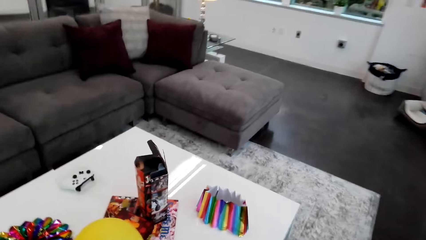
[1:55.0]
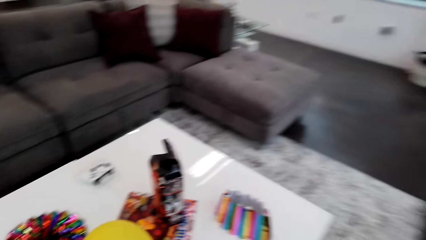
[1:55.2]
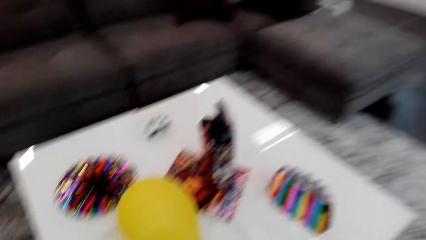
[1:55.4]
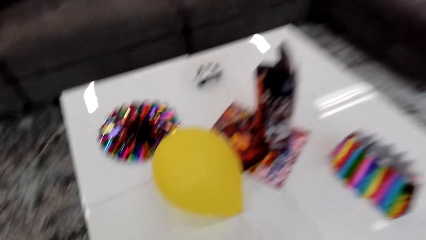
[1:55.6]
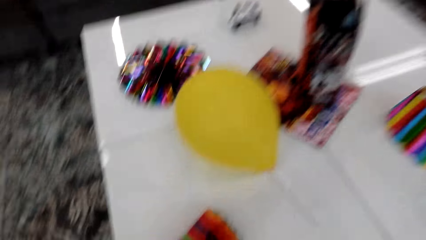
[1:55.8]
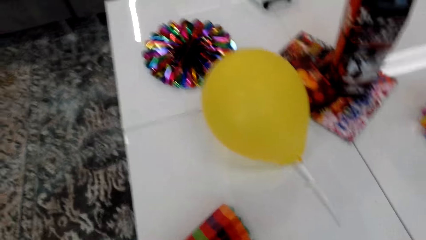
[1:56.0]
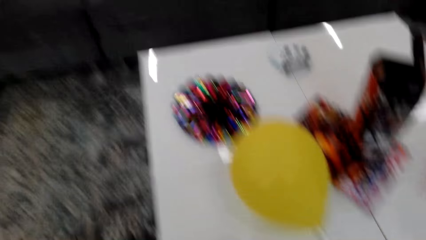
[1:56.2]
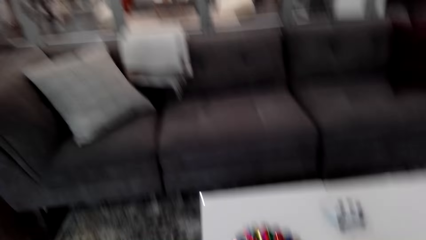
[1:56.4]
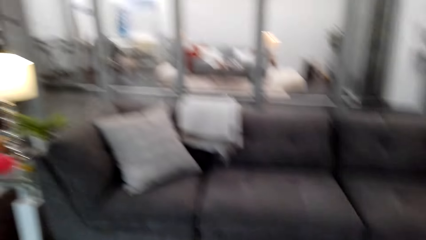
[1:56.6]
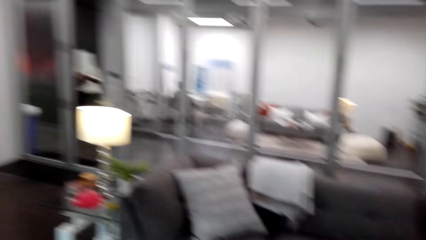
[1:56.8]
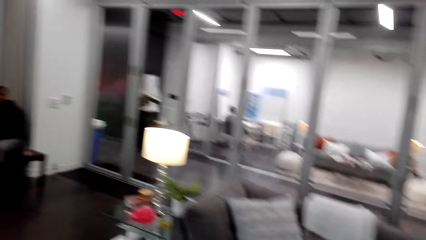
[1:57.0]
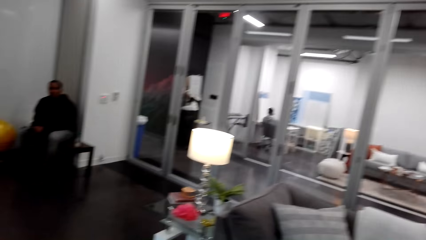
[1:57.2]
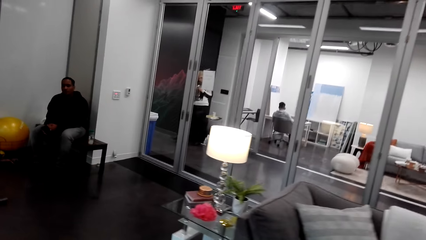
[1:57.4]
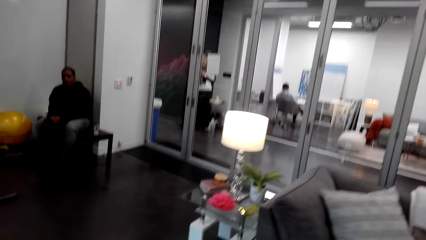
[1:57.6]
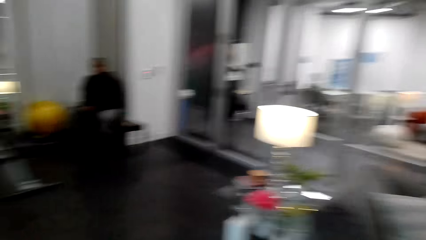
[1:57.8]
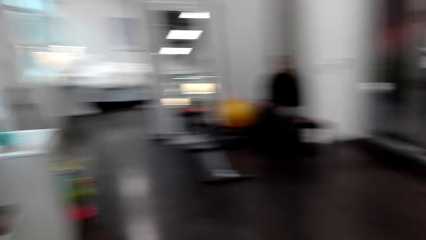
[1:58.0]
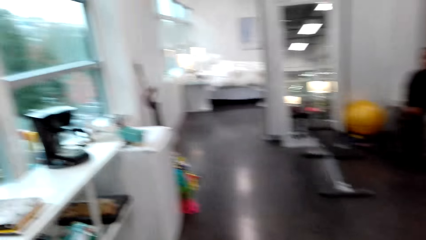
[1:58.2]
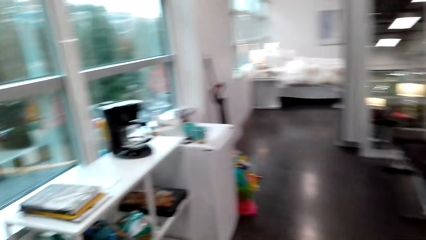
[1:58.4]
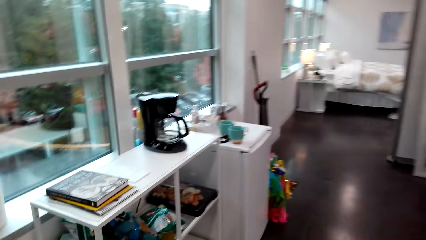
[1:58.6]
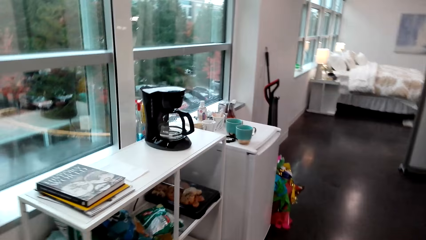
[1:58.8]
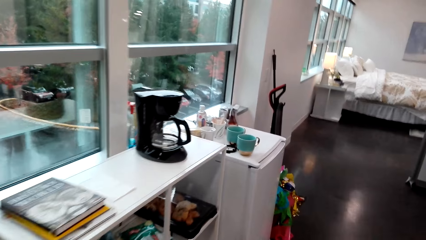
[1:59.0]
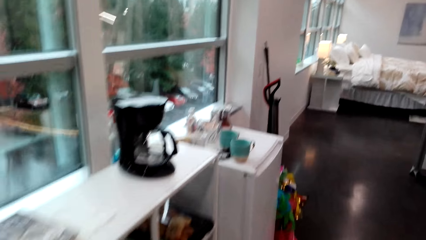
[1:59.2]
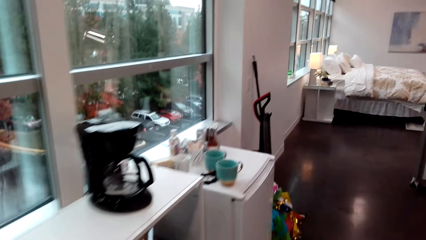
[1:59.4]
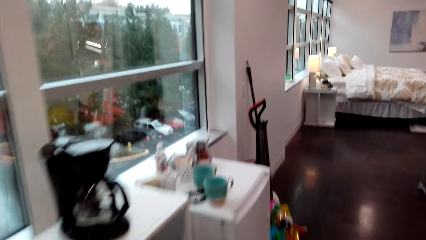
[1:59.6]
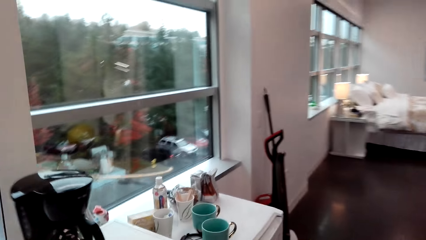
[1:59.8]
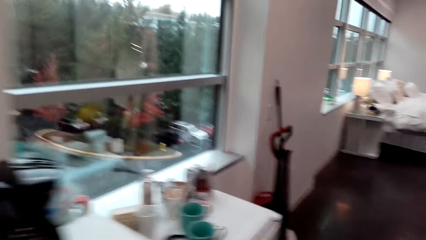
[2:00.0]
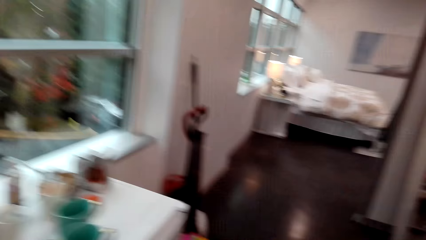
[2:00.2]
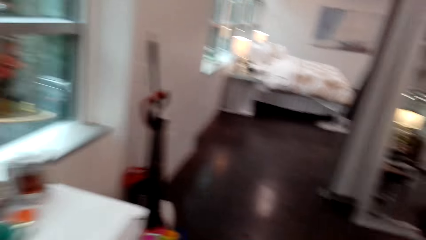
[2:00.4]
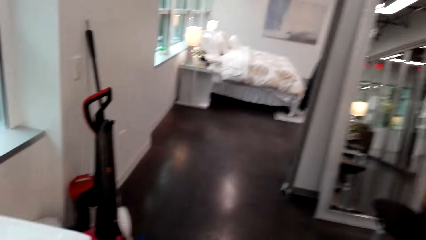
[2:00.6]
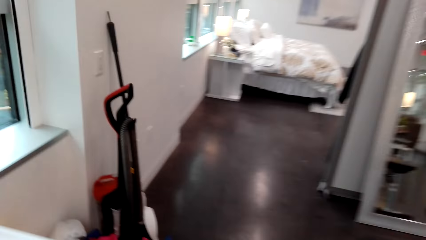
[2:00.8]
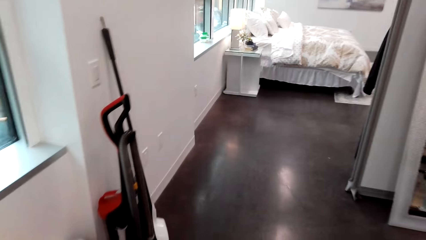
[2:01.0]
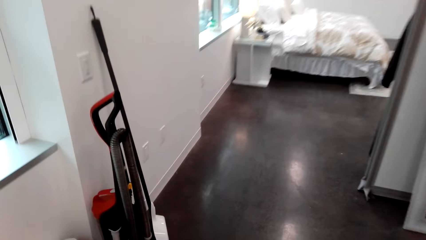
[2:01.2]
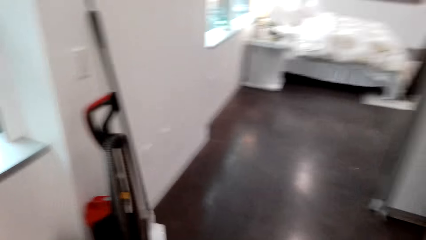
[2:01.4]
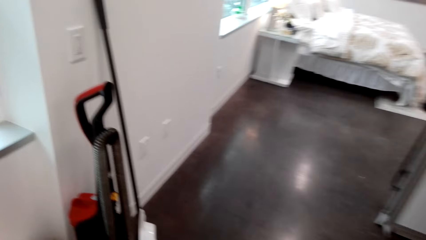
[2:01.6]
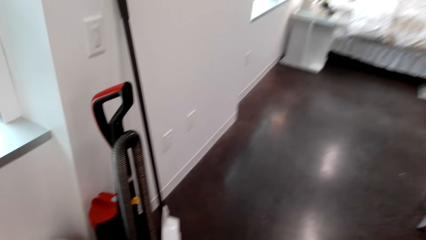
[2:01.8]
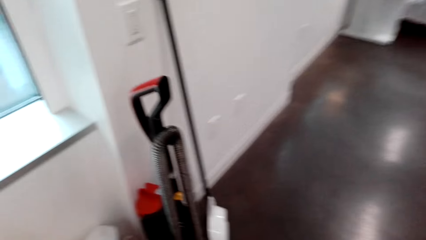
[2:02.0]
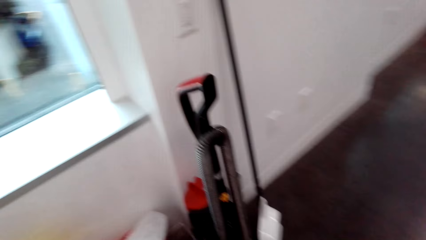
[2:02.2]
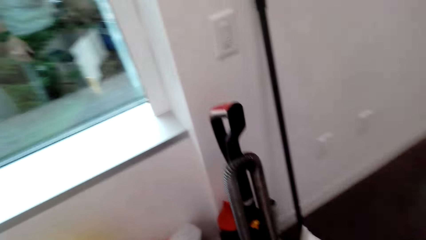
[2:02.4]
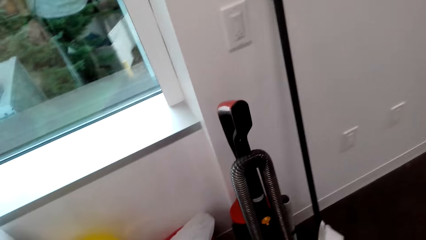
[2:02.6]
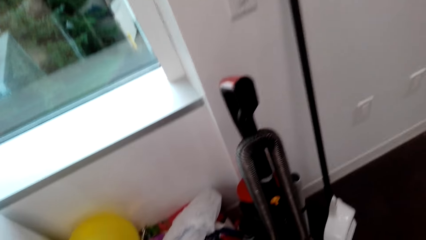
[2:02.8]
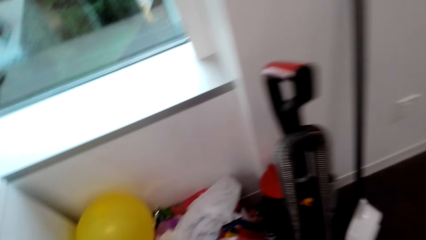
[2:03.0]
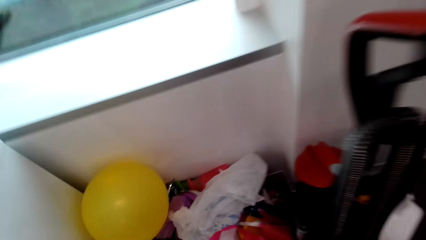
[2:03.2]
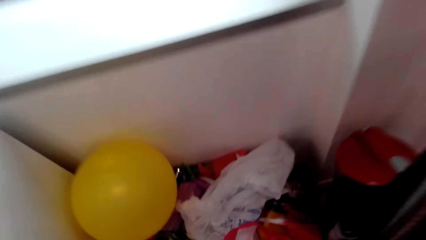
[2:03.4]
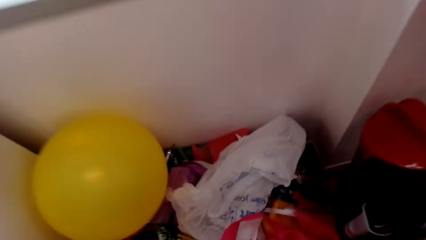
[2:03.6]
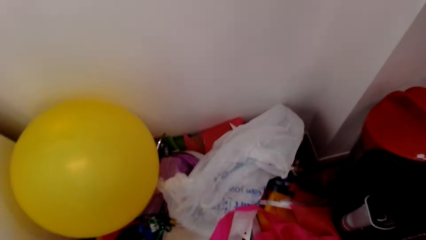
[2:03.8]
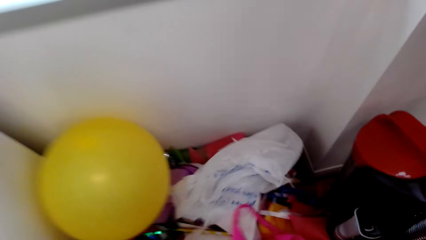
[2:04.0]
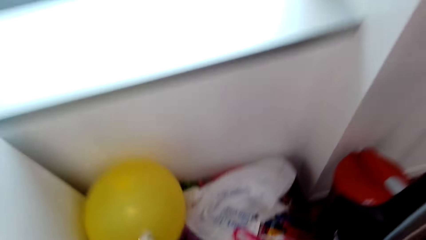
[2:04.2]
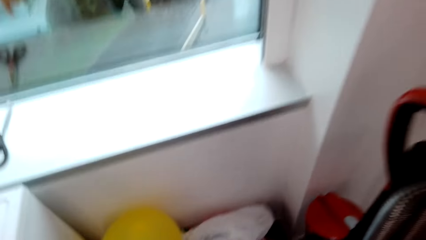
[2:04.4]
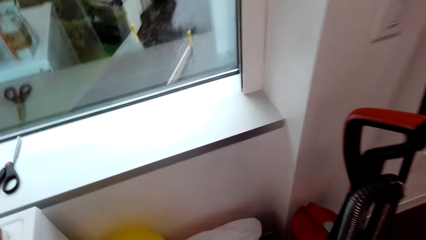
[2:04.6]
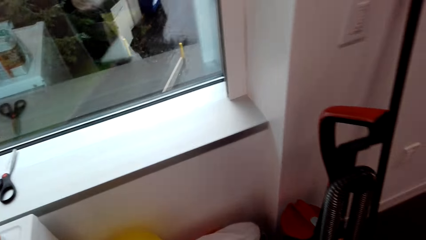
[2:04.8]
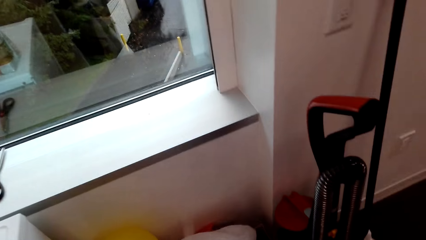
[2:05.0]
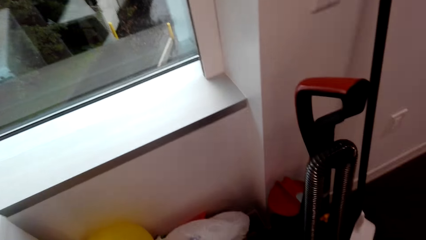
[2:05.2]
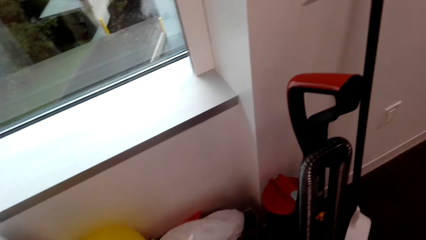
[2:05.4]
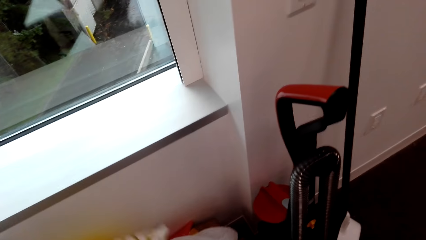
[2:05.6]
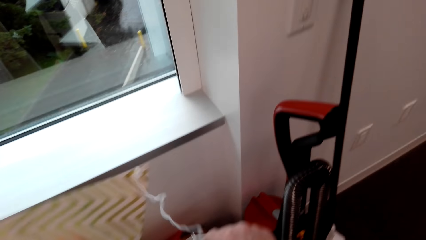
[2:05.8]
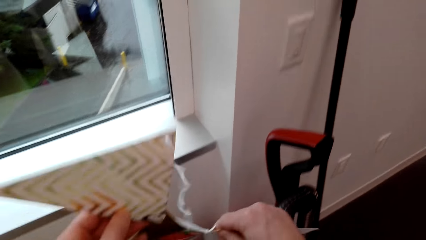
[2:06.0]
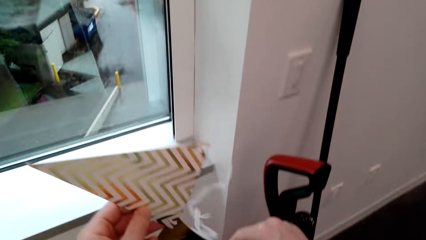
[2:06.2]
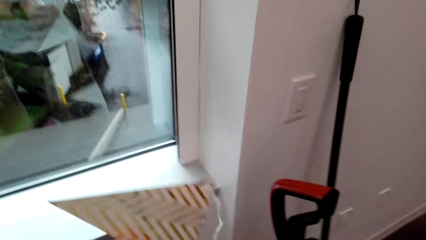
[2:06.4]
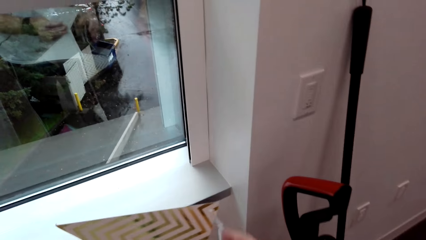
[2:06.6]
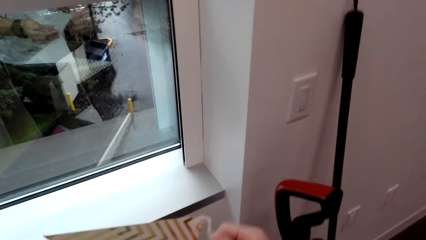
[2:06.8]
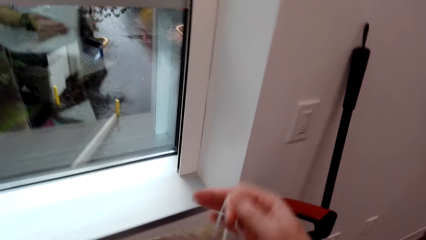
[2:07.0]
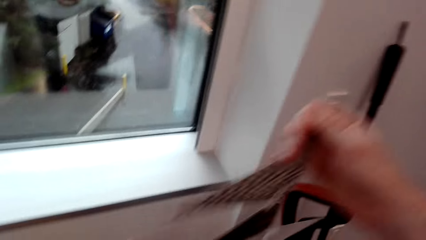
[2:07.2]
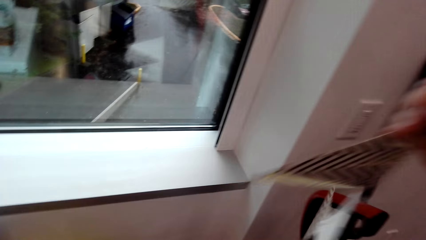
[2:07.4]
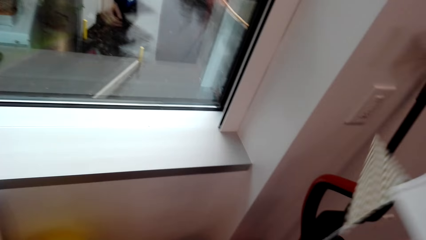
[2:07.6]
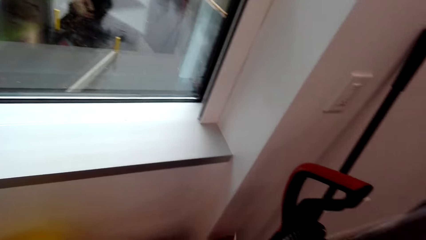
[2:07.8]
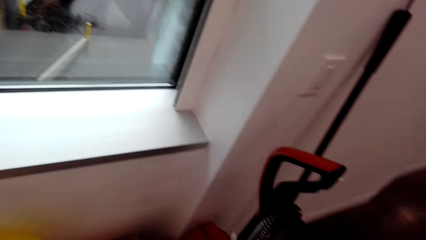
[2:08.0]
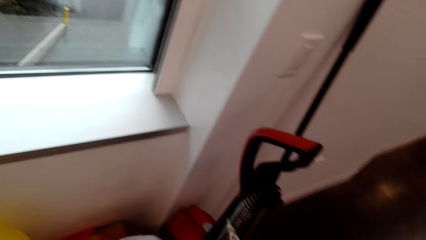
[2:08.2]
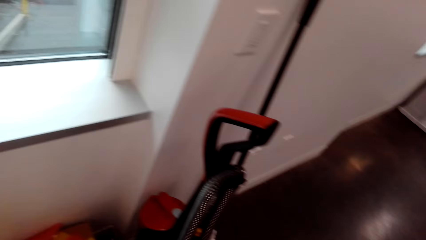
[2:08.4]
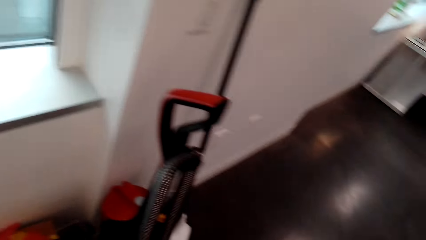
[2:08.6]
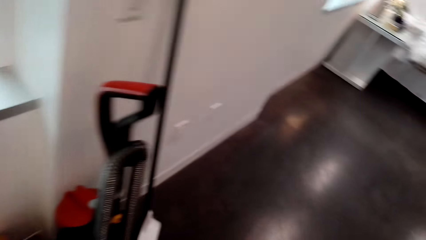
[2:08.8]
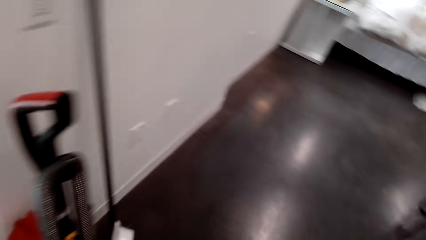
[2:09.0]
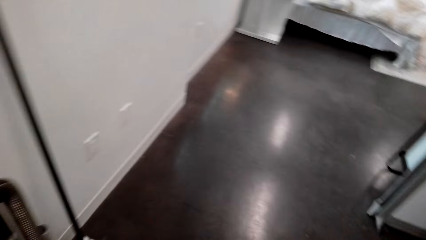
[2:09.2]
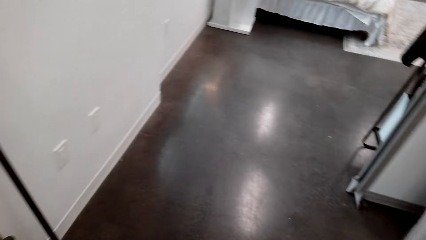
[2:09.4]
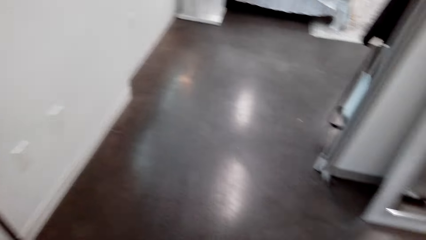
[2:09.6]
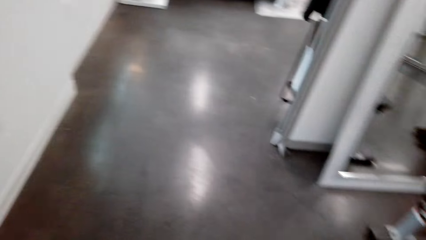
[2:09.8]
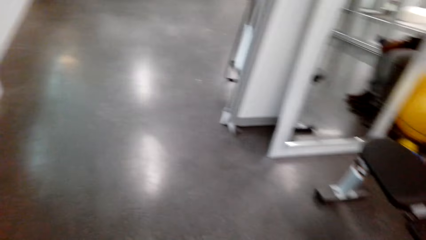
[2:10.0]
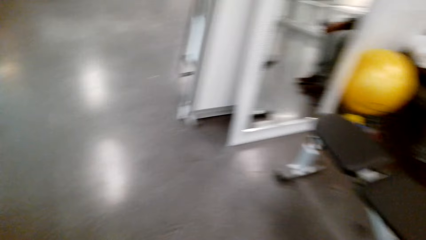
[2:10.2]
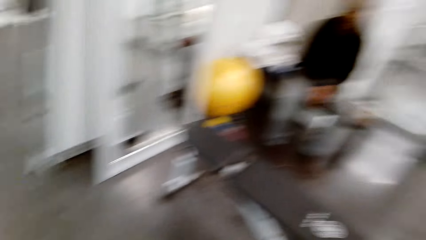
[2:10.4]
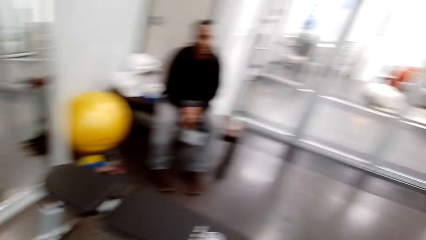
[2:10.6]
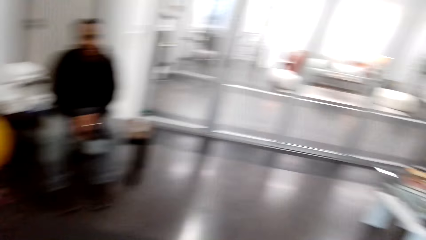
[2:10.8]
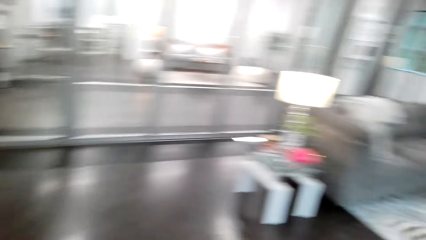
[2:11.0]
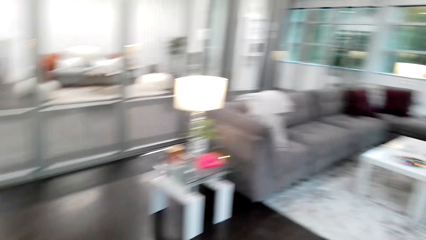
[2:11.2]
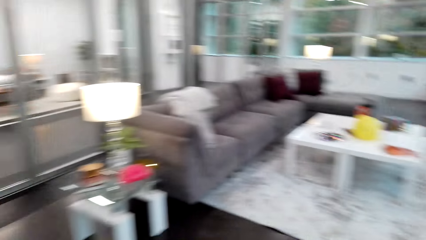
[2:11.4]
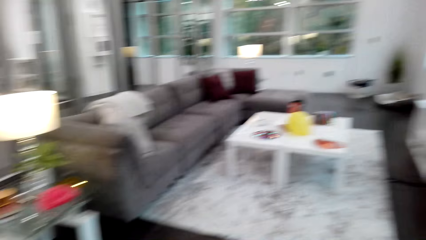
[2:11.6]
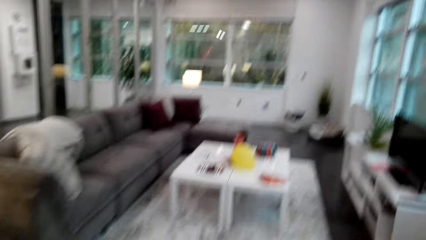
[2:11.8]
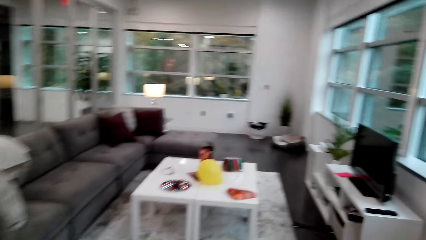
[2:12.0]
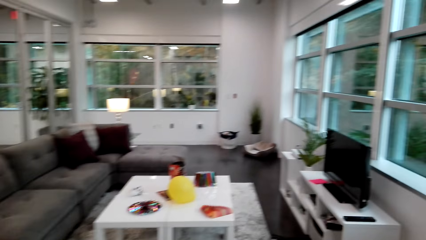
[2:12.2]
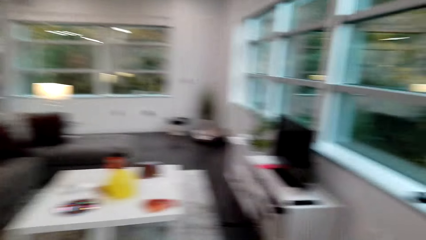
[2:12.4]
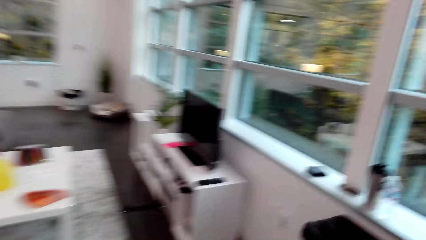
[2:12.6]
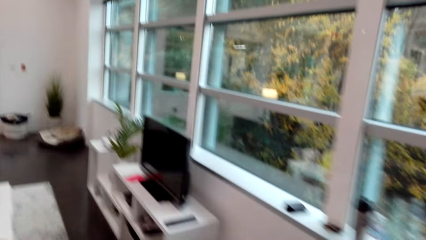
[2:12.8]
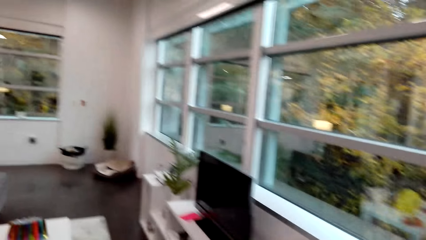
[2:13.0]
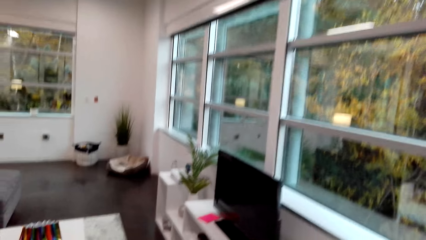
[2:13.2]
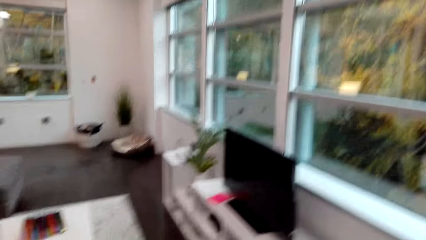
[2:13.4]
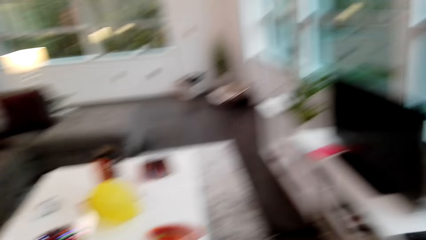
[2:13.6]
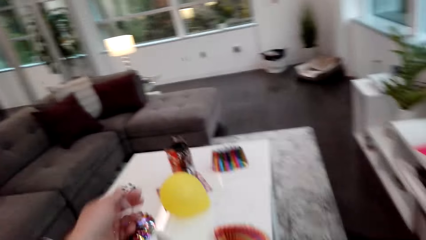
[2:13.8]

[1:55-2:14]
The camera wearer places the decorations on the table. They walk around the room. They pick up more decorations. They walk around the room.
